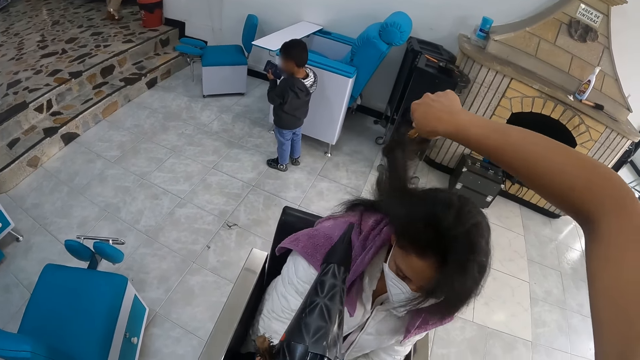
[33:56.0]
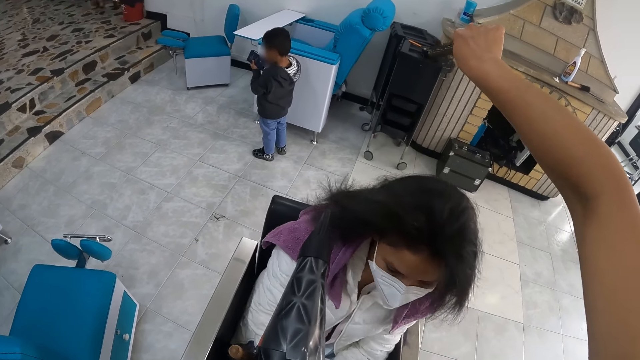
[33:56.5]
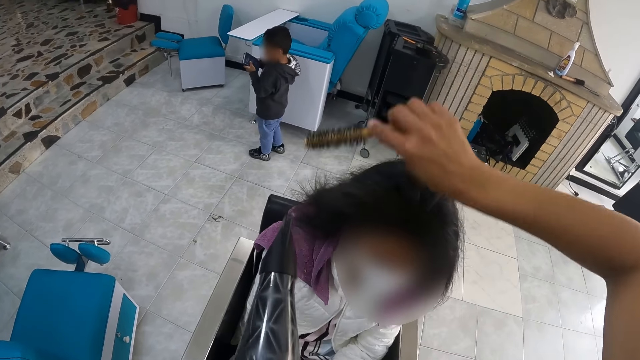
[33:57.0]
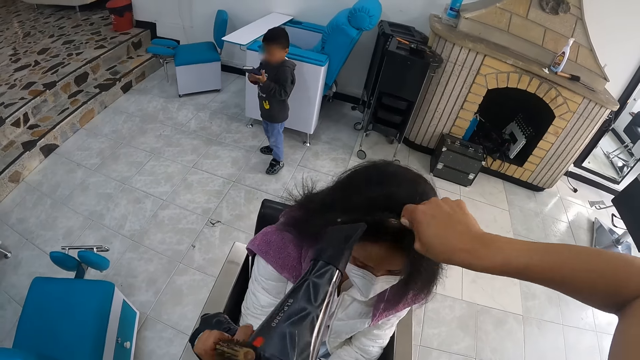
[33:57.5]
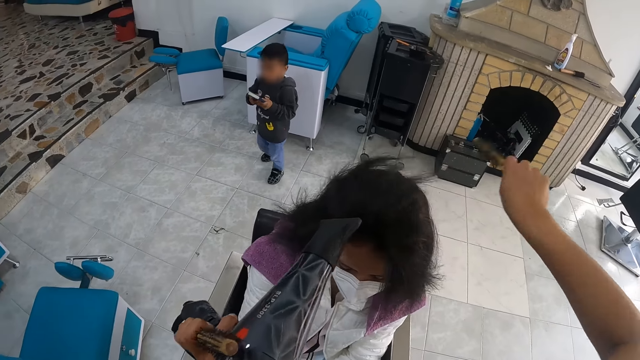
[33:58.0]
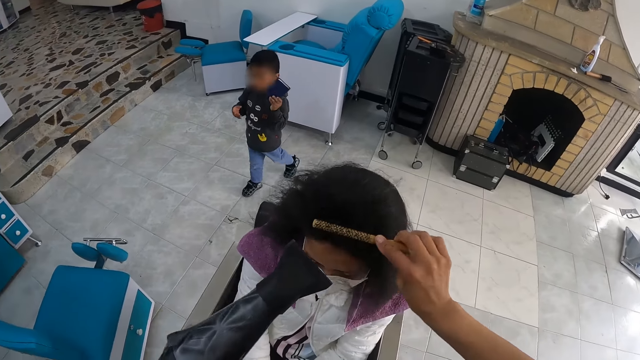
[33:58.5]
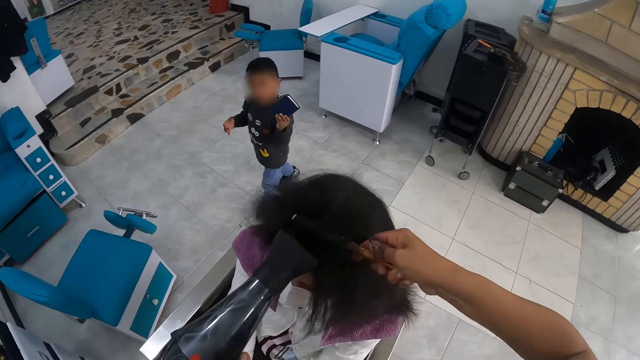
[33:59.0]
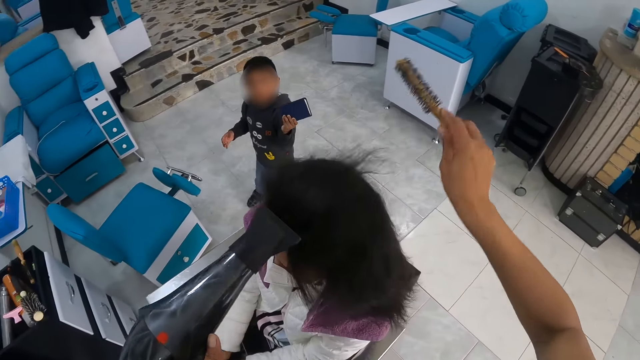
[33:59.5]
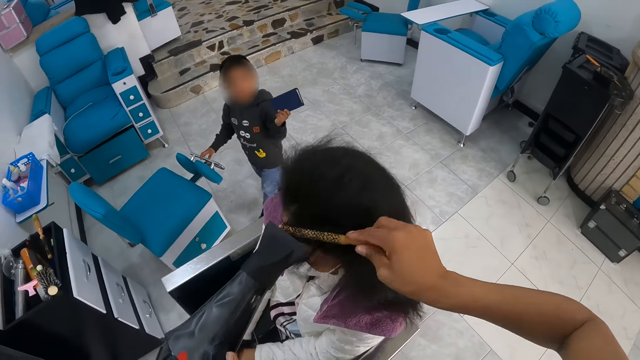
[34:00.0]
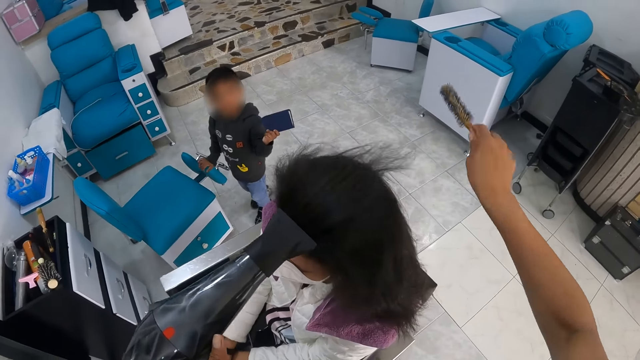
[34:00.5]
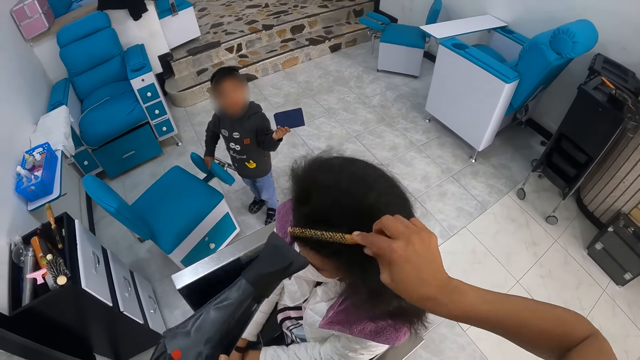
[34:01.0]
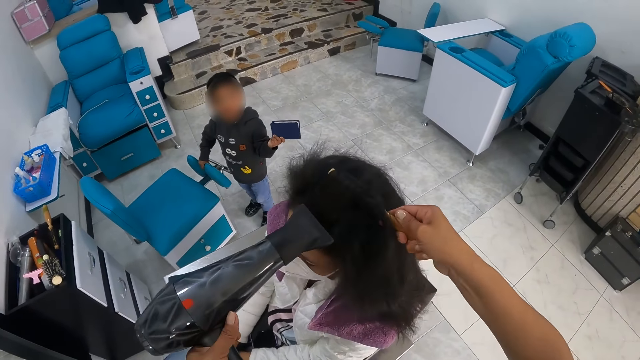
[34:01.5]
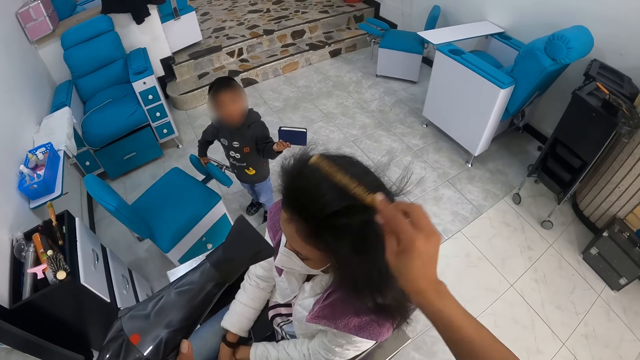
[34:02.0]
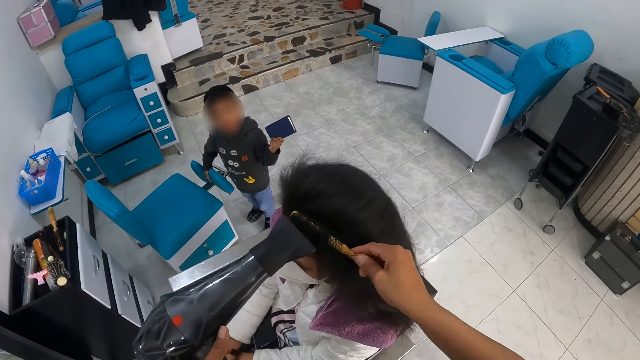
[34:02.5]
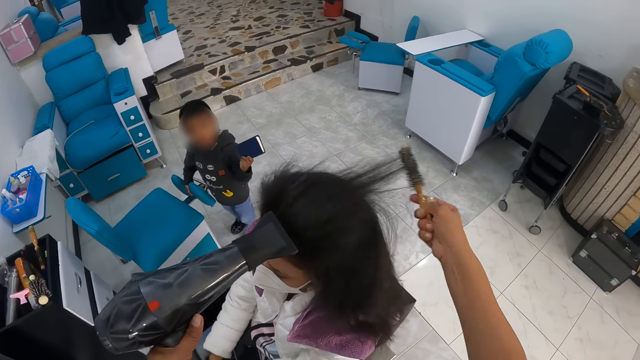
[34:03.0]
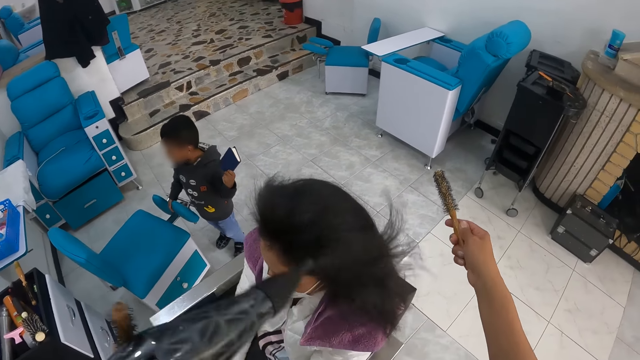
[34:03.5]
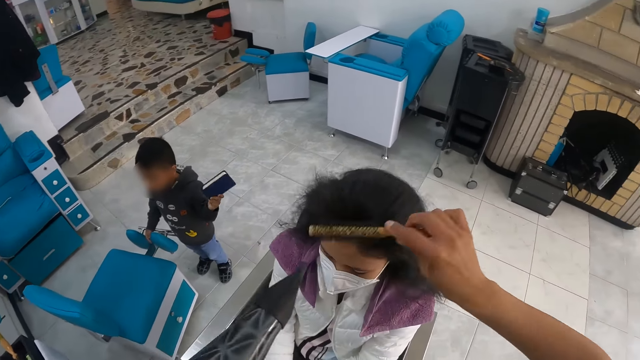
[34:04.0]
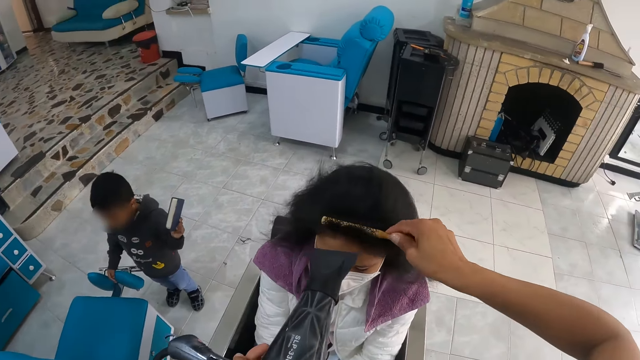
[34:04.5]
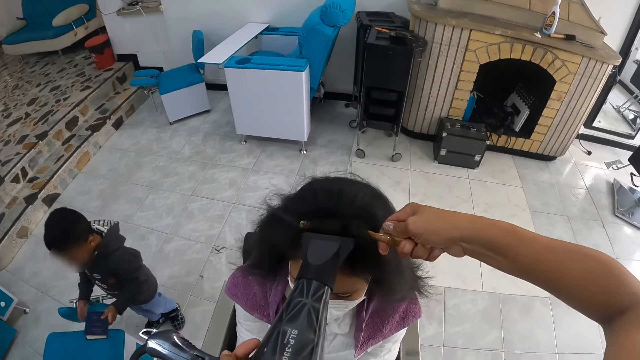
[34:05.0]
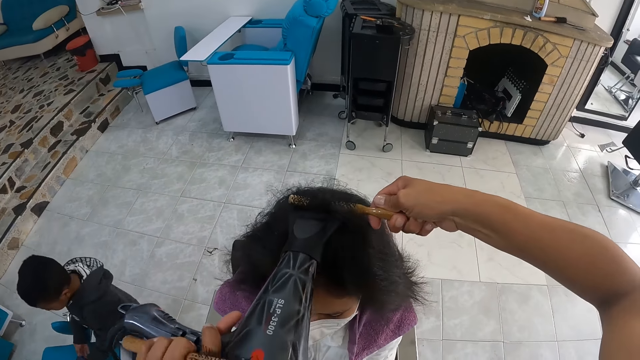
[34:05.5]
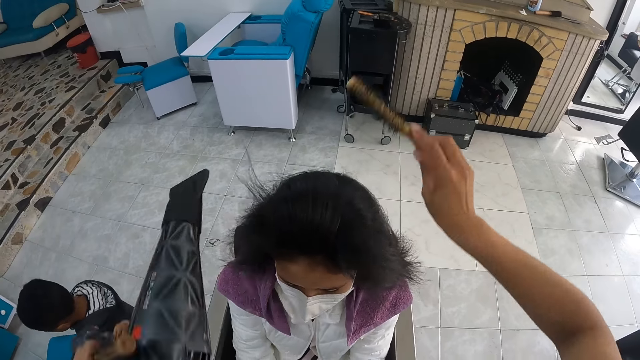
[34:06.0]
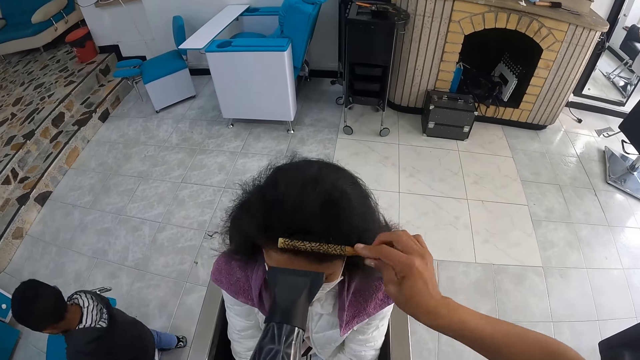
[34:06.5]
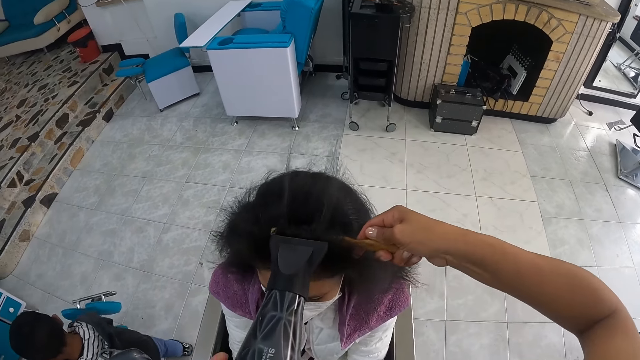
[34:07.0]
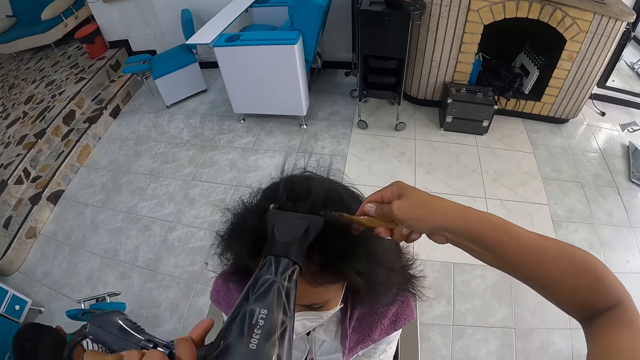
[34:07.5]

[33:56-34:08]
The baby holds the book with his left hand. A child walks around the salon. The baby holds a chair with his right hand. The camera wearer blow-dries a lady's hair.

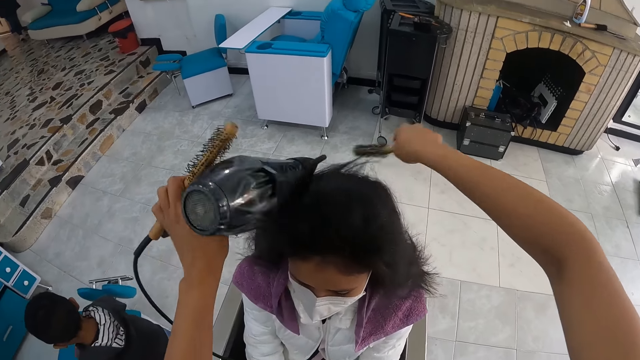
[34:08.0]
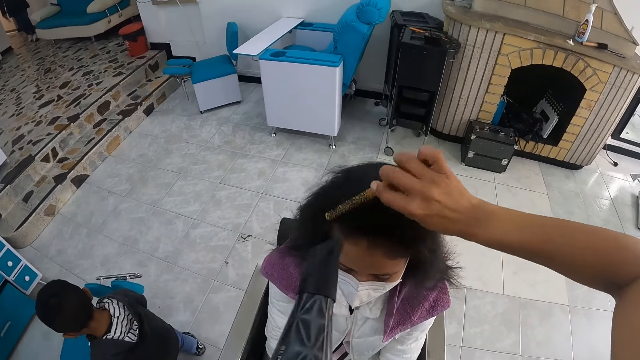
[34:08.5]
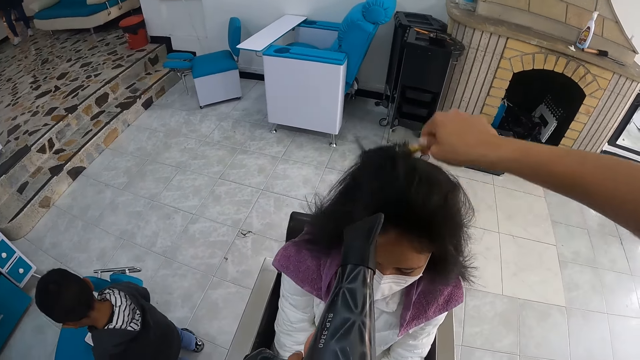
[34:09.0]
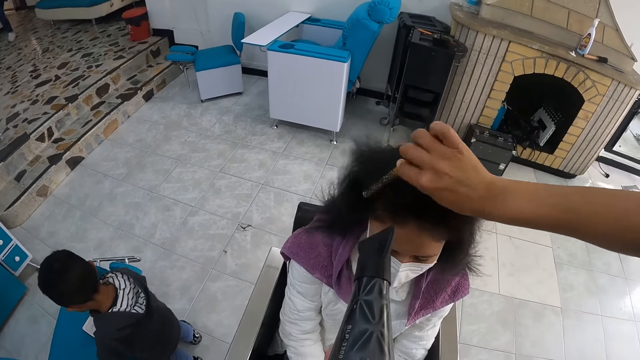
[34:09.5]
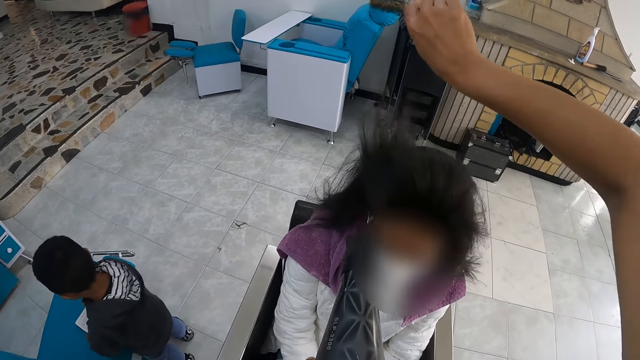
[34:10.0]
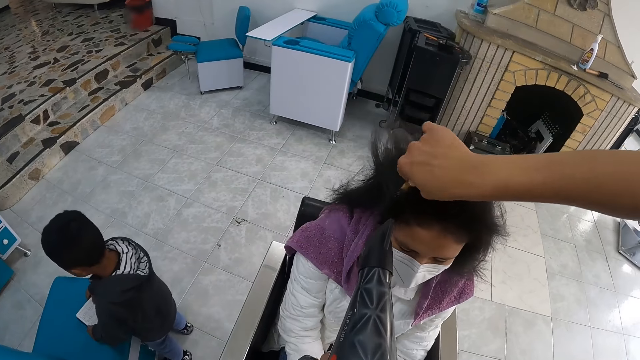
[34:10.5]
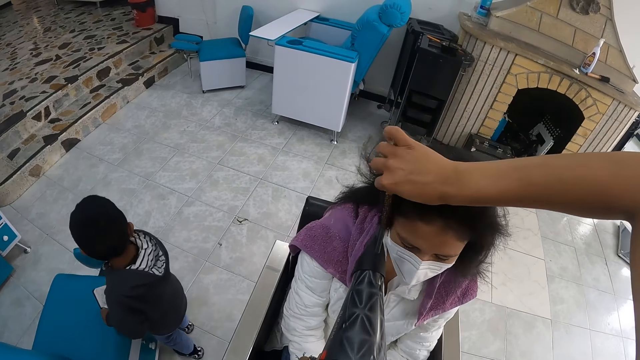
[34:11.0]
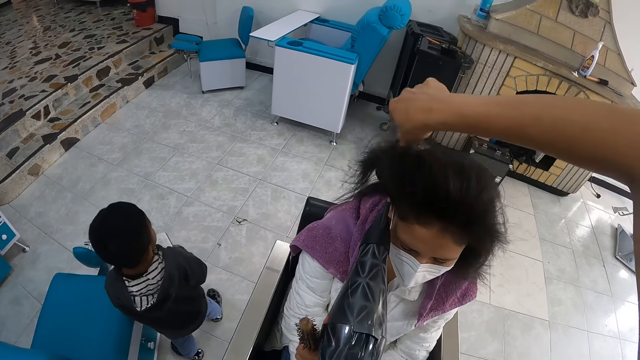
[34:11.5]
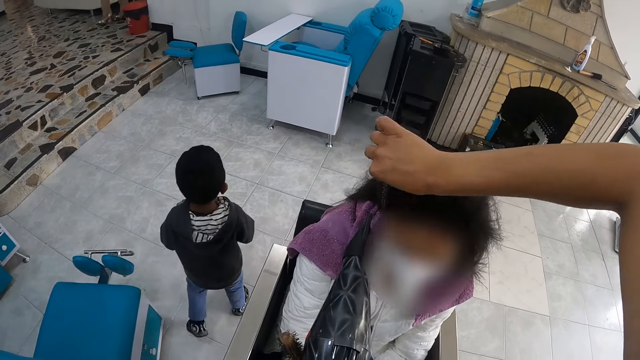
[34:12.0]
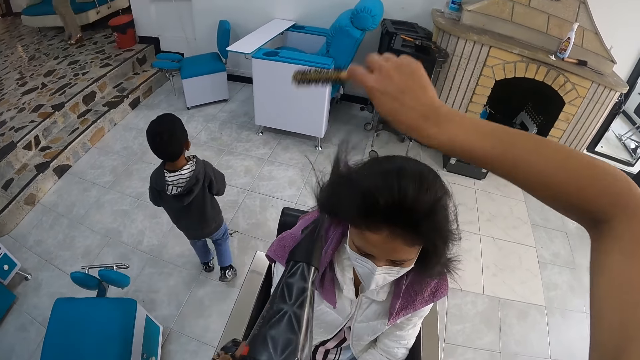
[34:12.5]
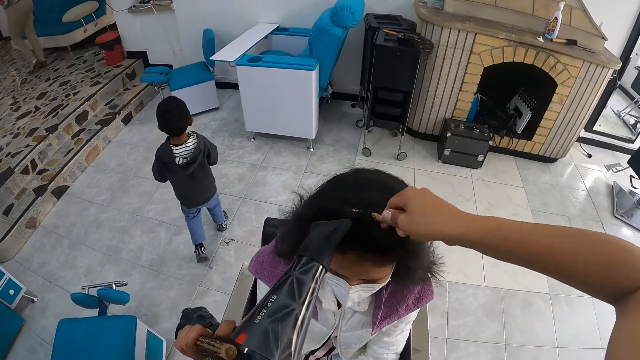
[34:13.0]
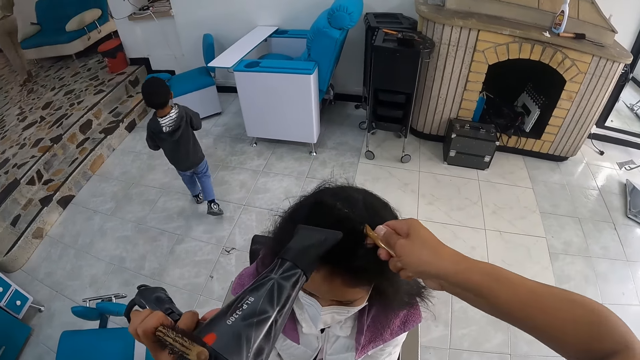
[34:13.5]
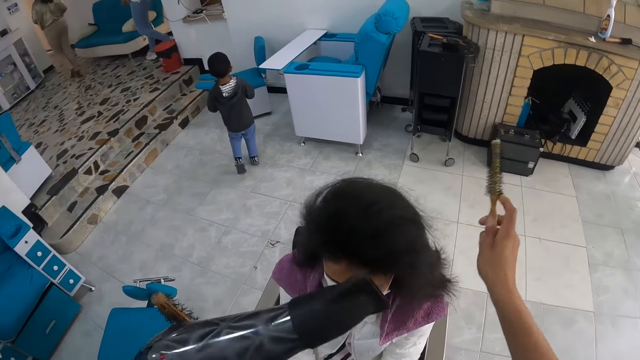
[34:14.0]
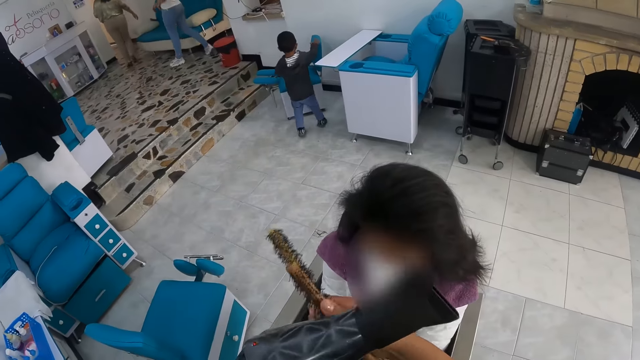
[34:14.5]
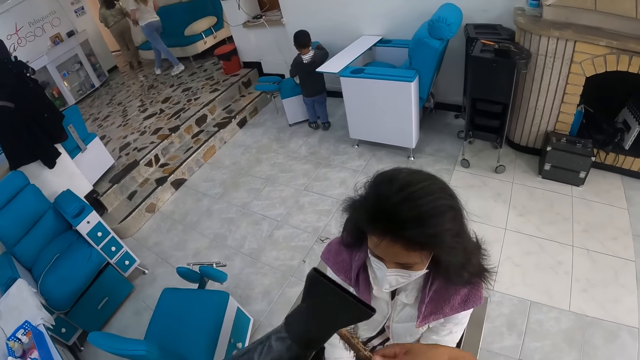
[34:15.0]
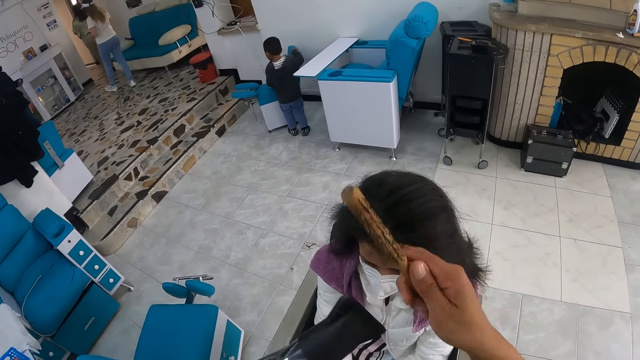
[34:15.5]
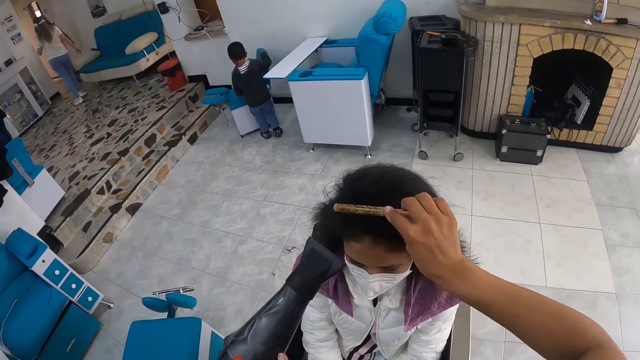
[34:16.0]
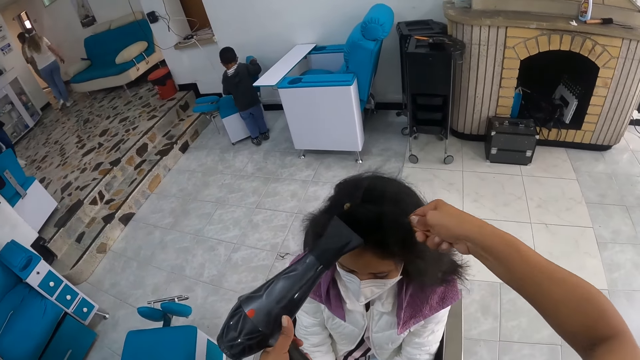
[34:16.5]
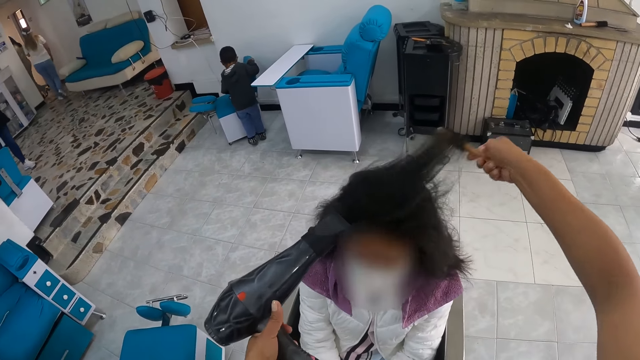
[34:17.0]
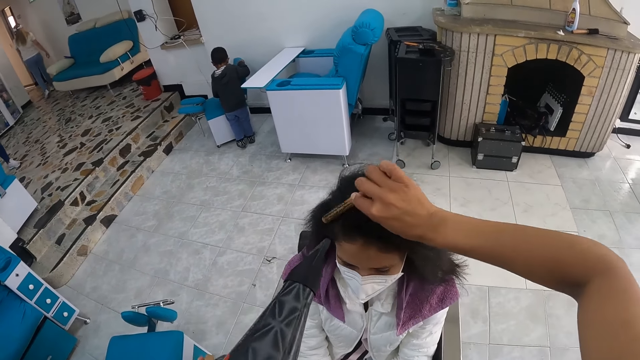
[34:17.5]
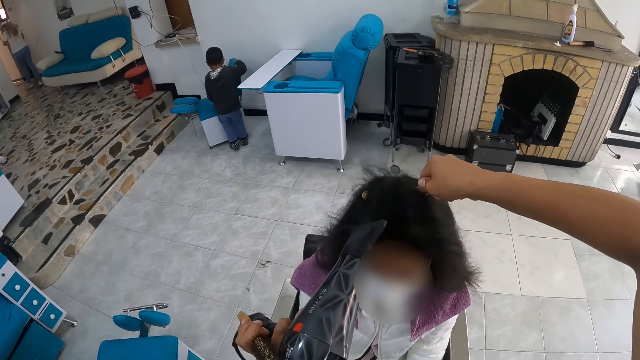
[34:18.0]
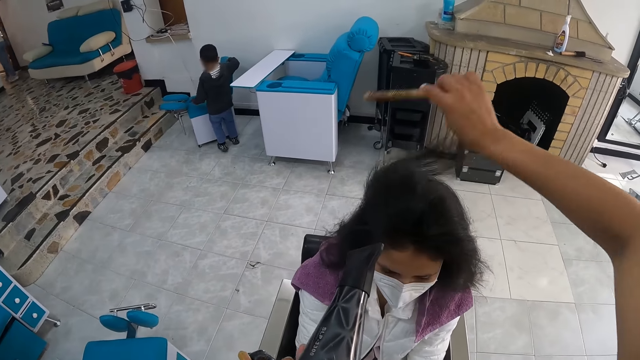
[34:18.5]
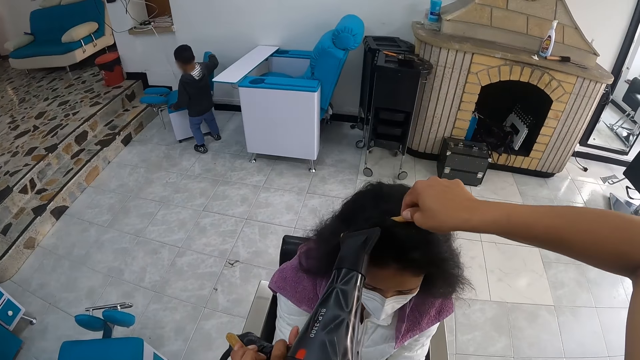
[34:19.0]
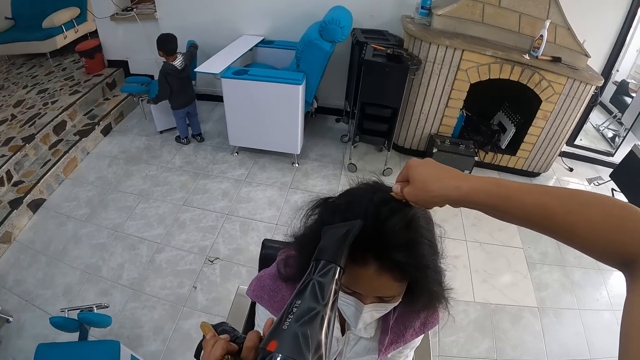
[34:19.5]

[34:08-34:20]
The baby pulls a chair with his right hand. The camera wearer stares at a lady. They blow-dry the lady's hair.
